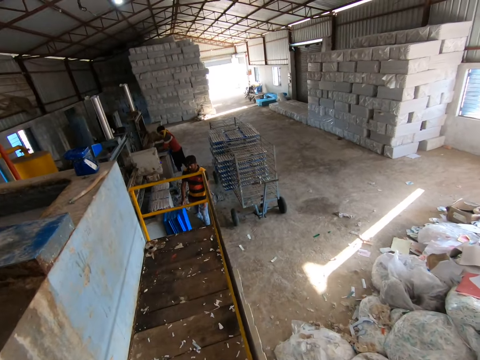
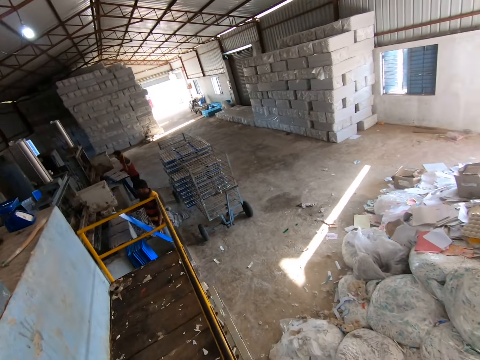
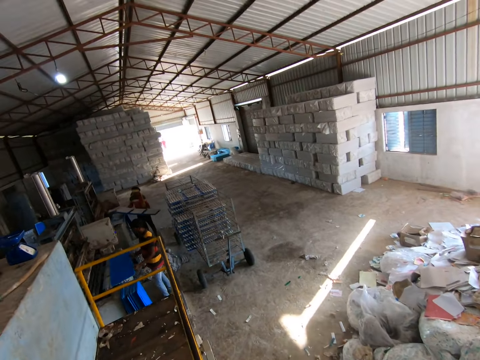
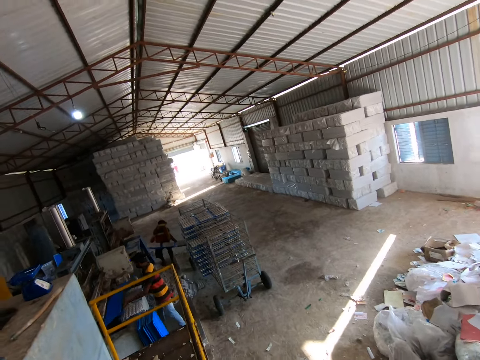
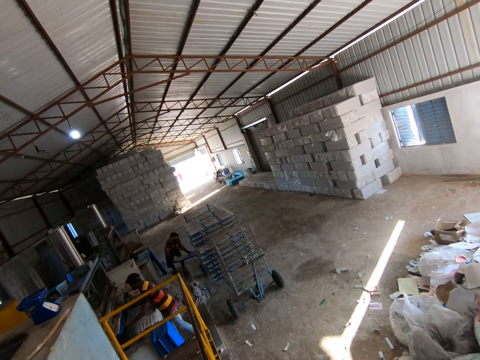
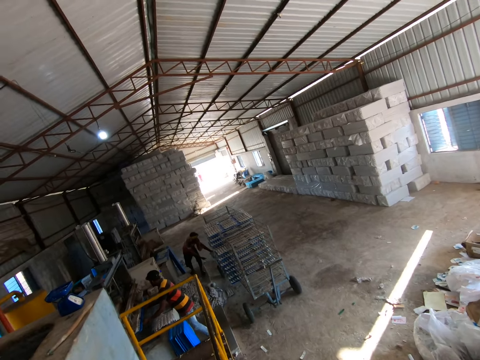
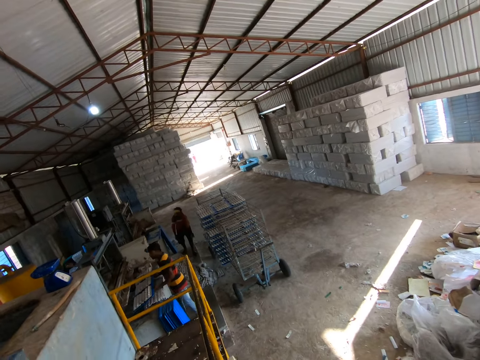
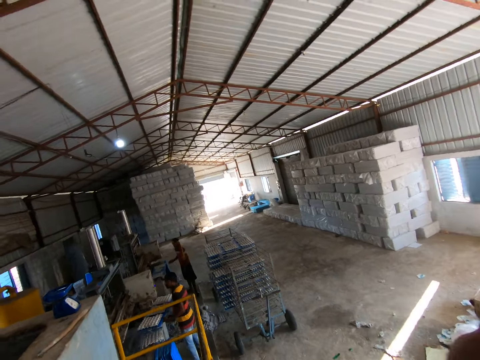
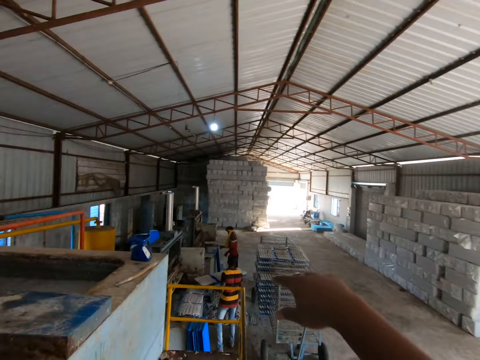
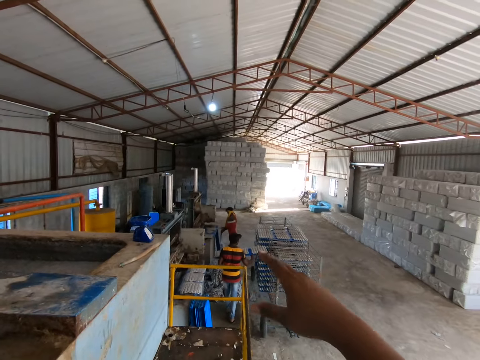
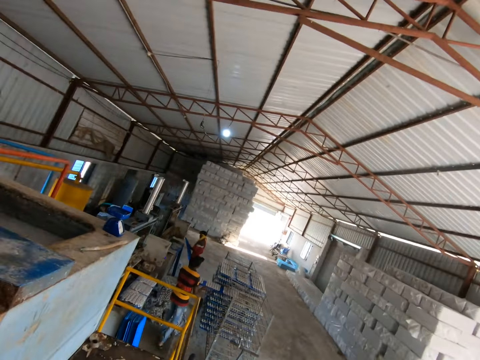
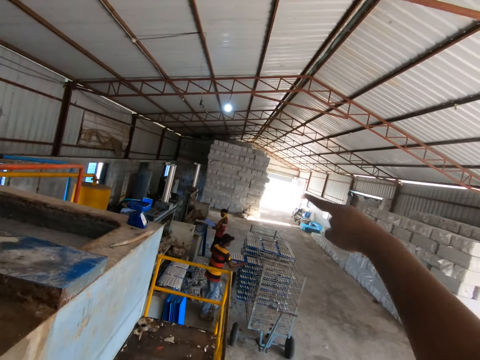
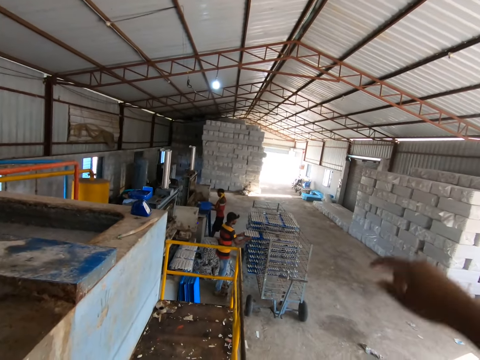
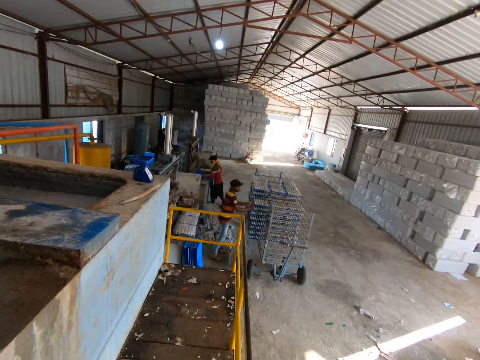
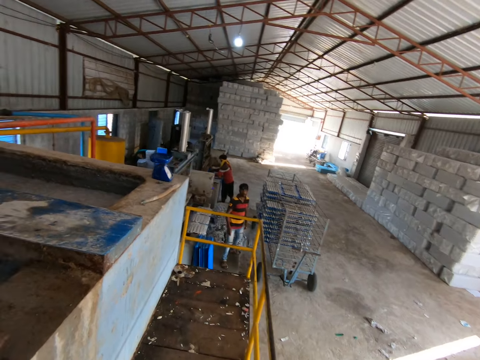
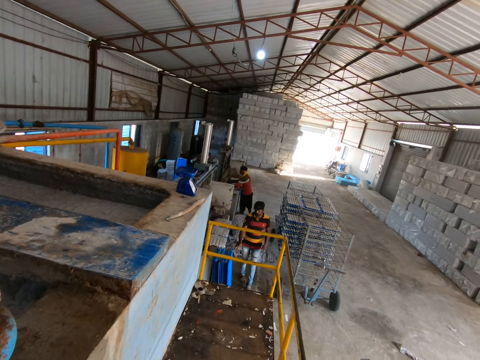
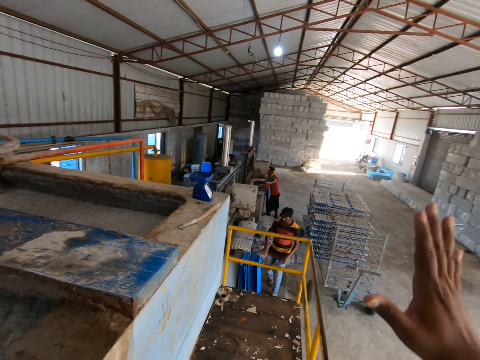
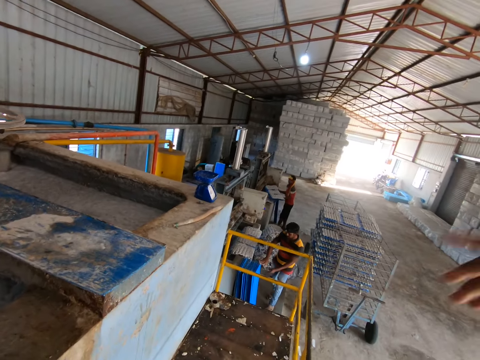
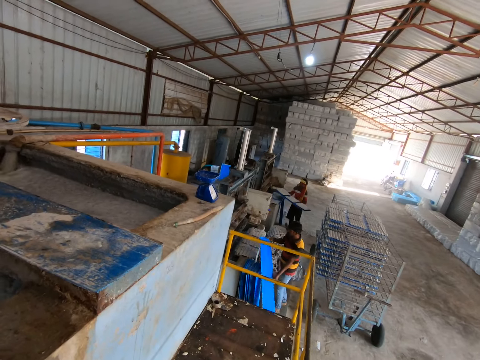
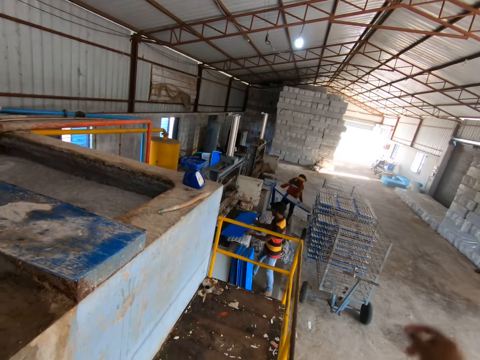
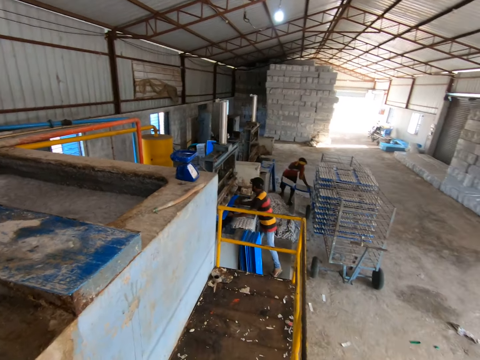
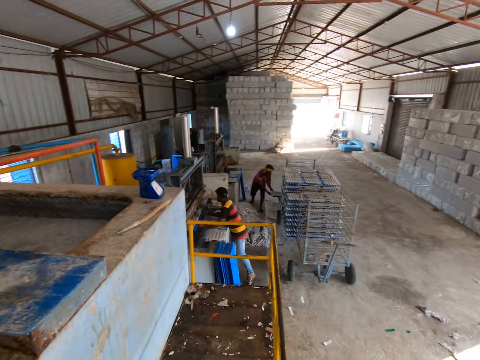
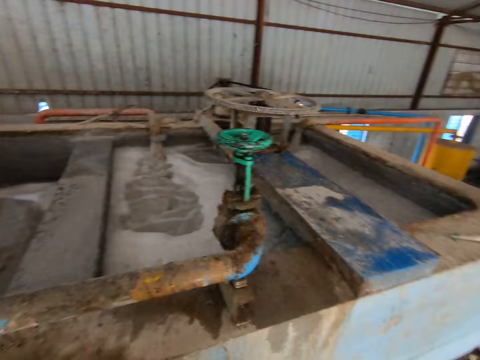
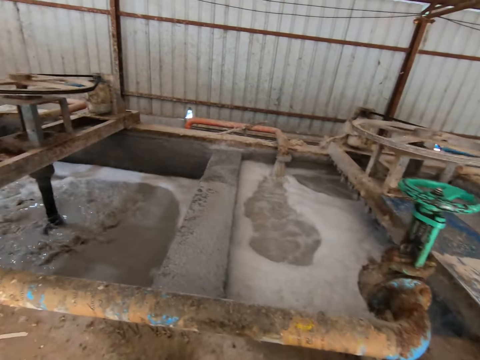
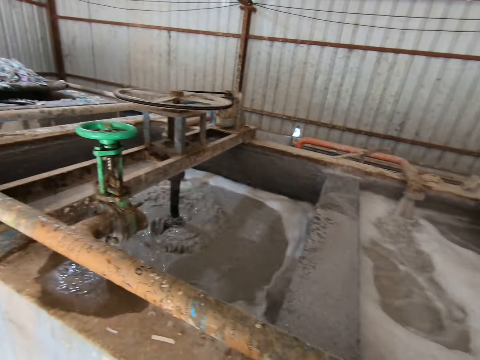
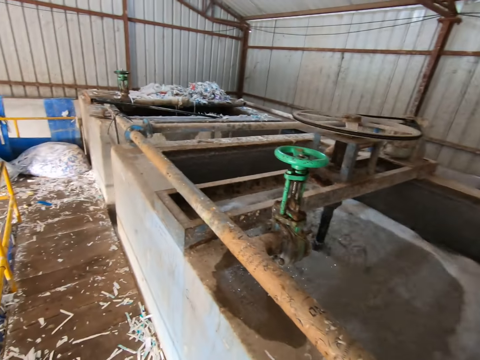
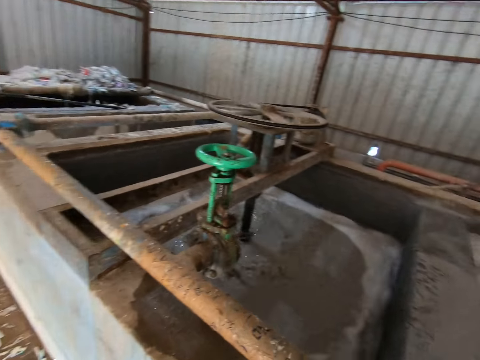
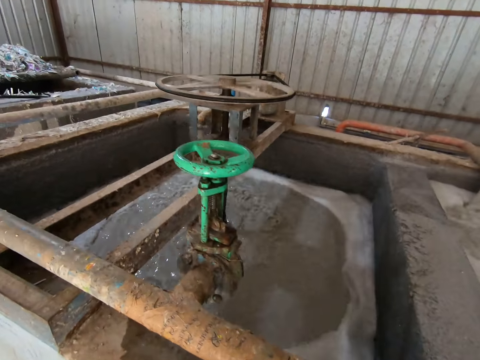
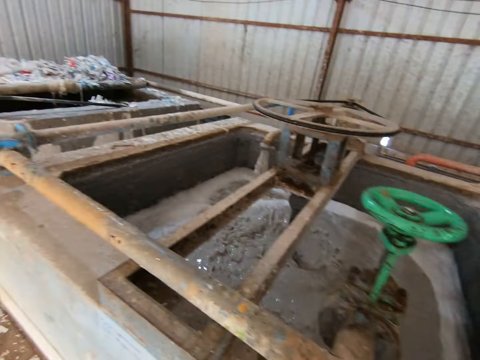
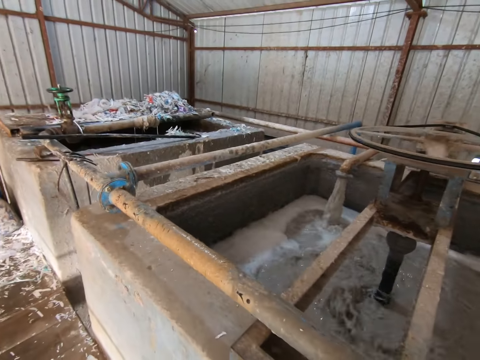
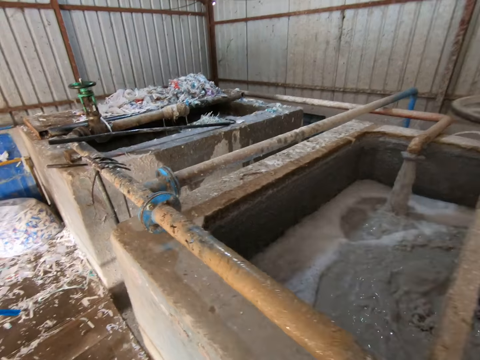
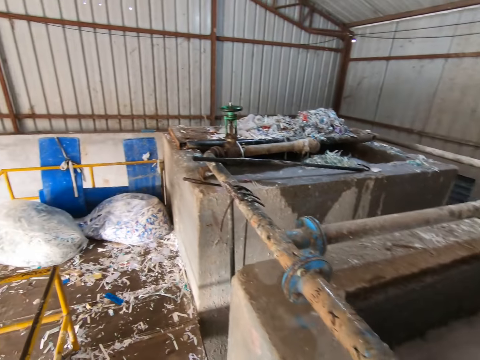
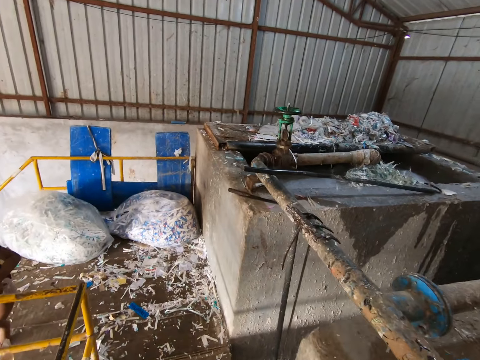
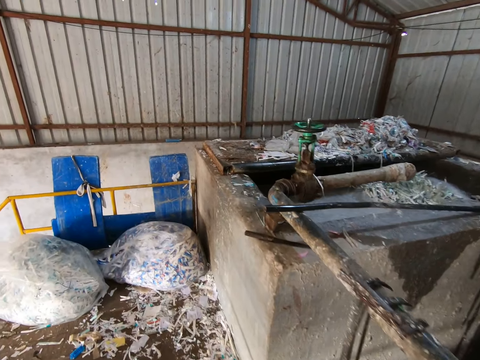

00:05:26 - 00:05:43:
The other man carries the tray filled with egg carton from the egg carton making machine with both hands. The first man holds the tray with both hands and places the tray in the egg carton making machine with both hands. The other man places the tray in the shelf with both hands. The other man carries the tray filled with egg carton from the egg carton making machine with both hands. The camera wearer interacts with the first man and the other man. He makes gestures with his right hand. The other man picks up a tray by the fence with both hands. The first man places the tray in the shelf with both hands. The other man places the tray in the egg carton making machine with both hands. The first man picks up a tray by the fence with both hands. The other man carries the tray filled with egg carton from the egg carton making machine with both hands. The first man places the tray in the shelf with both hands. The other man places the tray in the shelf with both hands. The camera wearer walks round the pond.

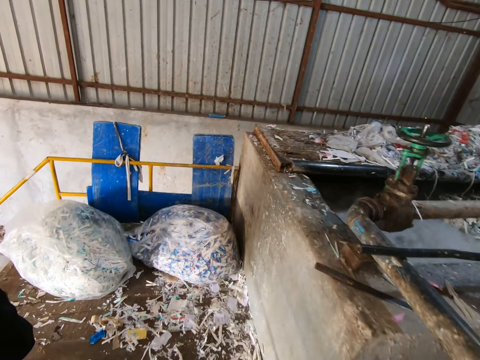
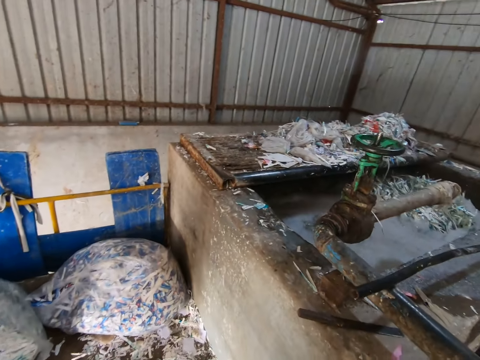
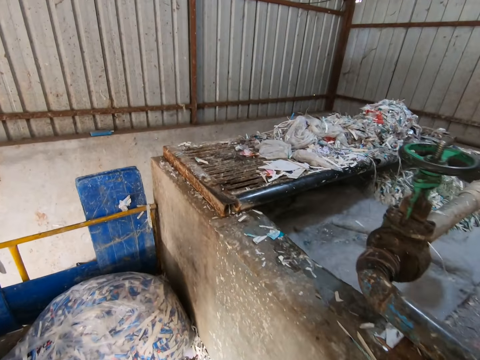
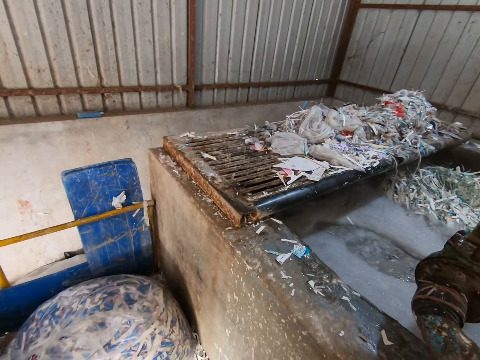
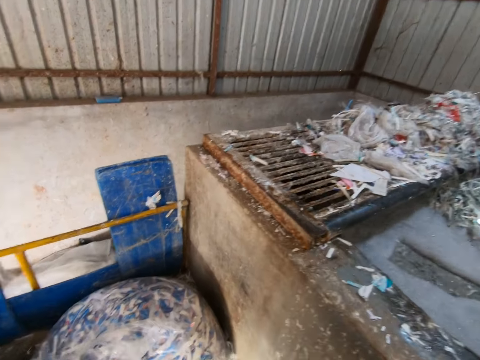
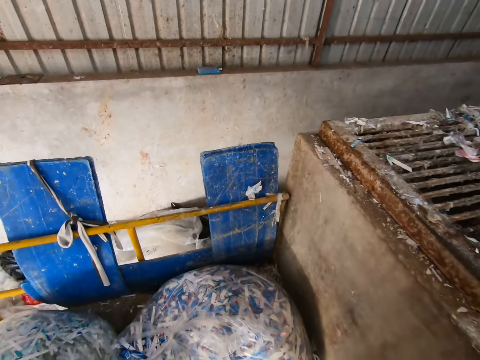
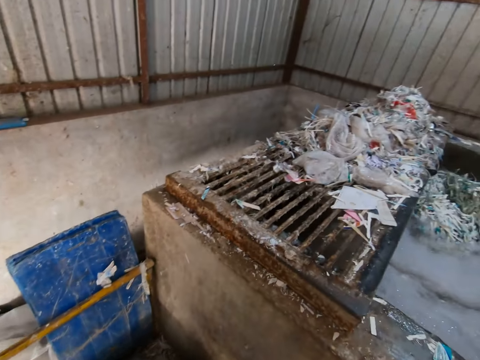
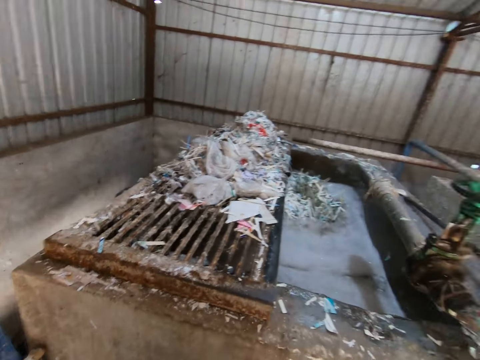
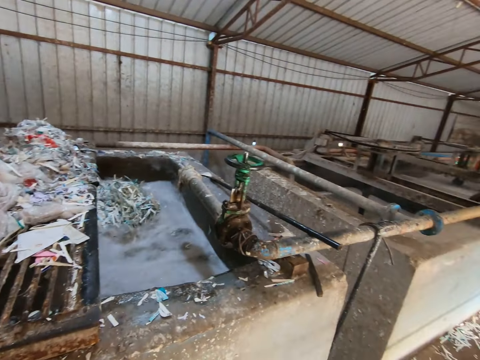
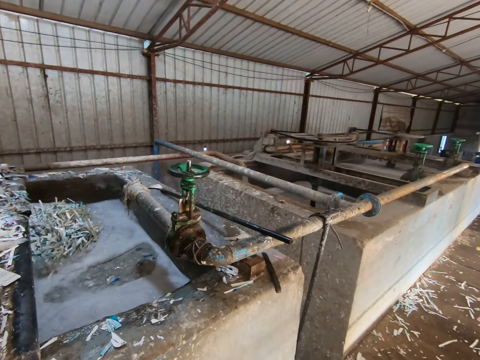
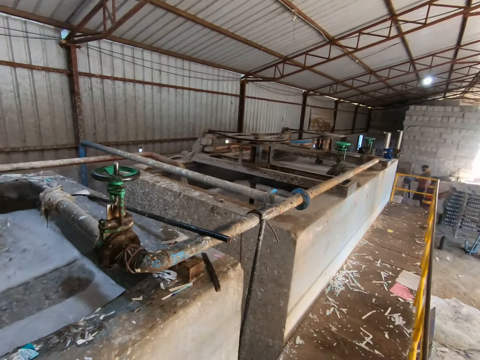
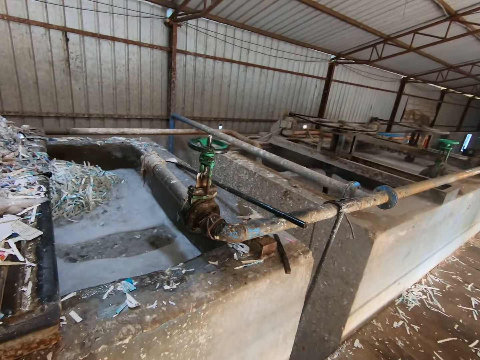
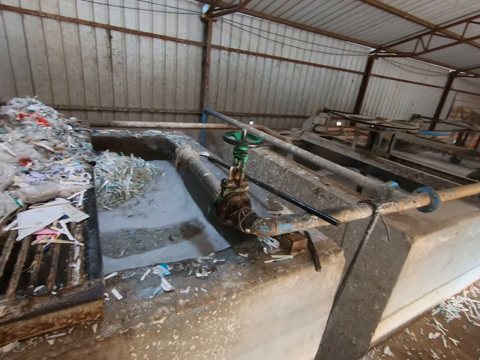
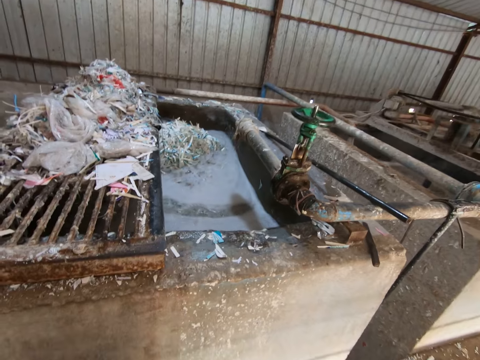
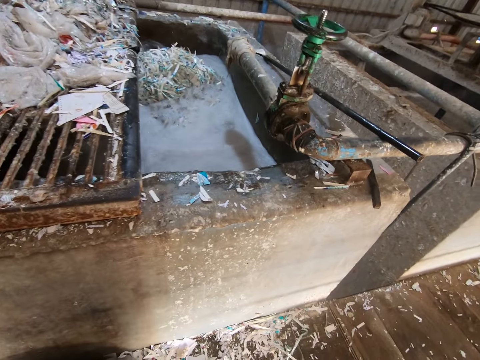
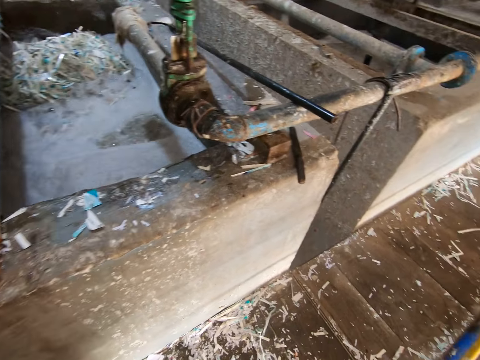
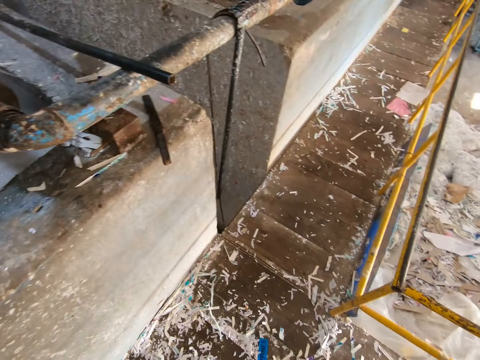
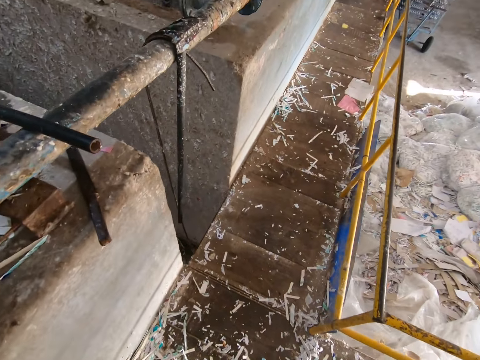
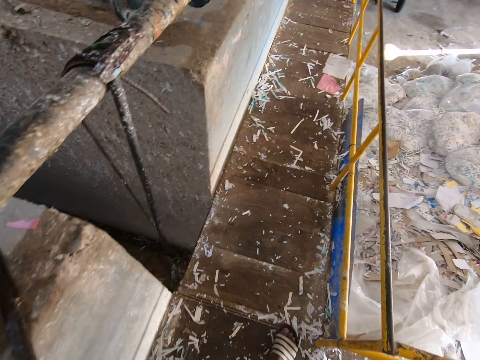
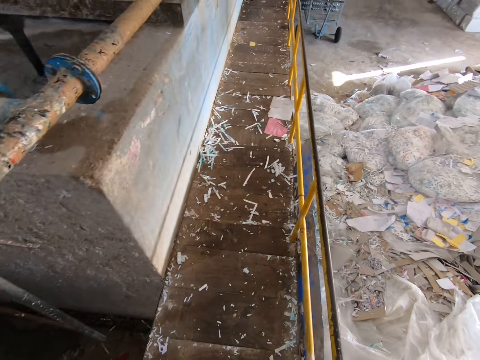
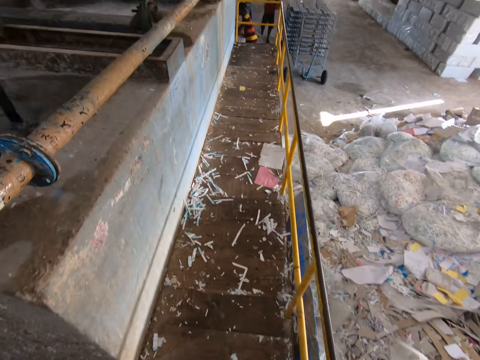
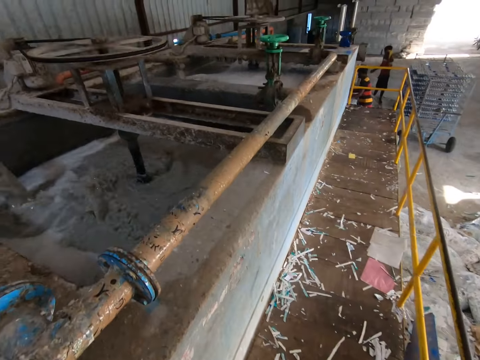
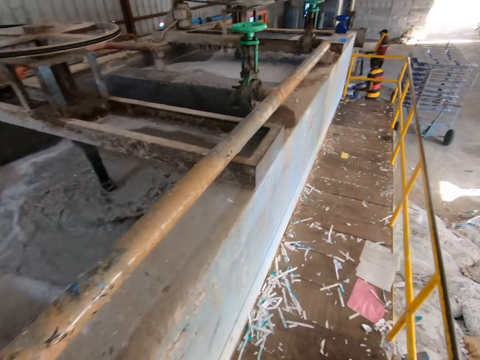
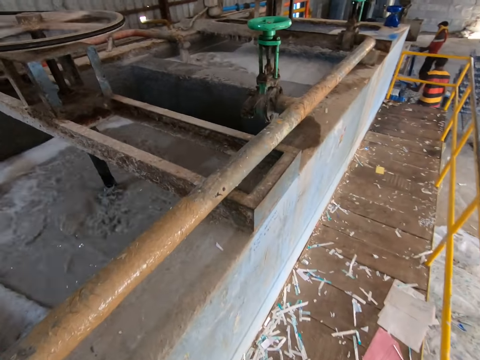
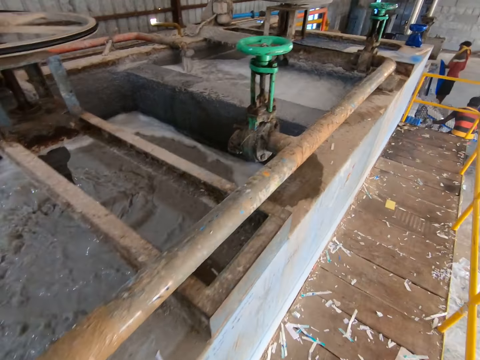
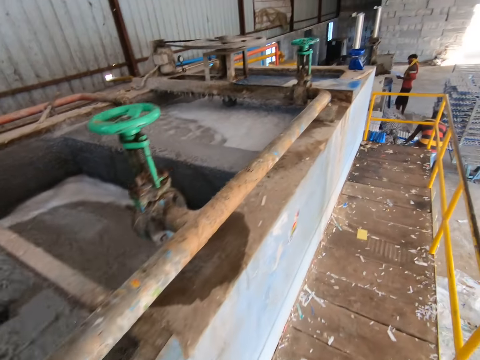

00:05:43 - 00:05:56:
The other man picks up a tray by the fence with both hands. The first man places the tray in the shelf with both hands.
